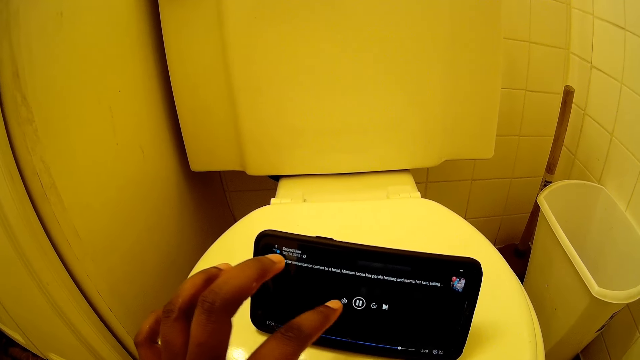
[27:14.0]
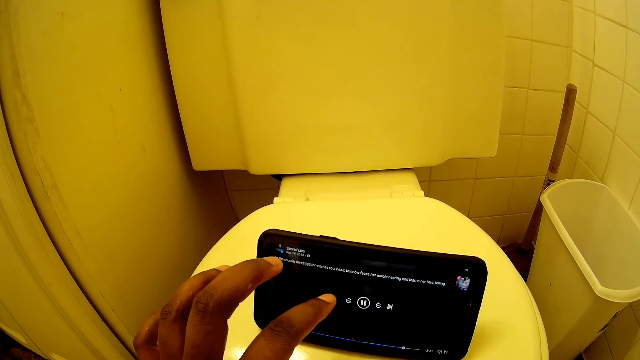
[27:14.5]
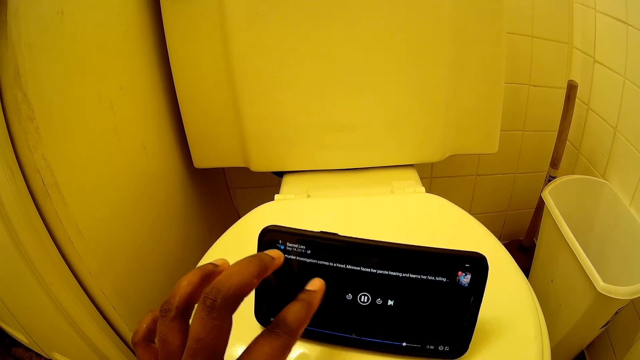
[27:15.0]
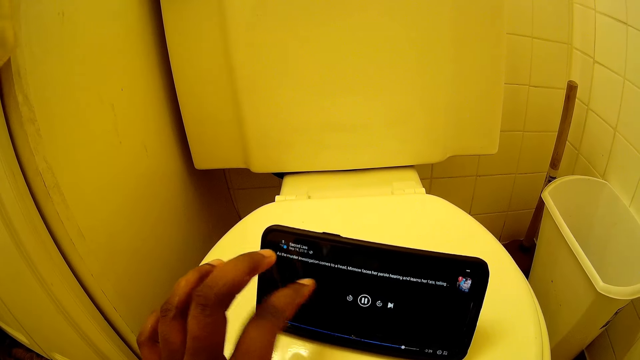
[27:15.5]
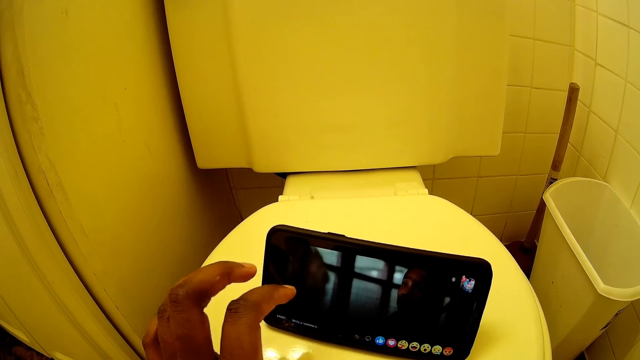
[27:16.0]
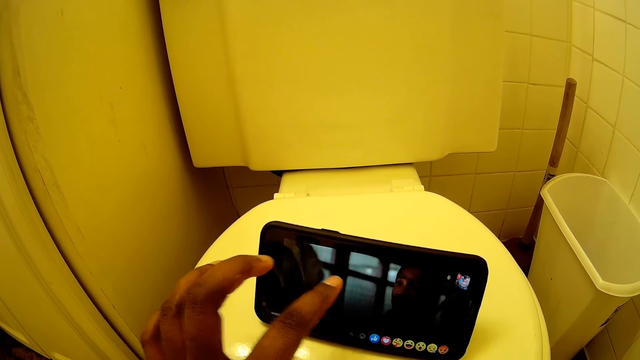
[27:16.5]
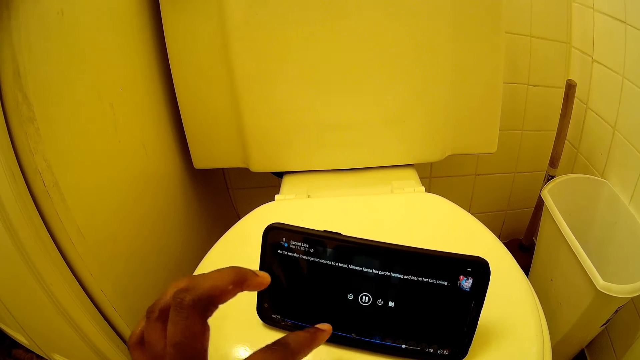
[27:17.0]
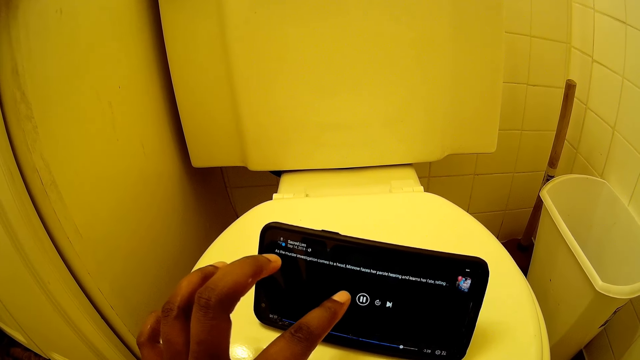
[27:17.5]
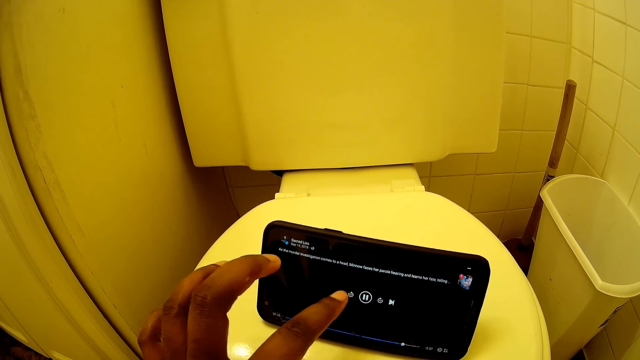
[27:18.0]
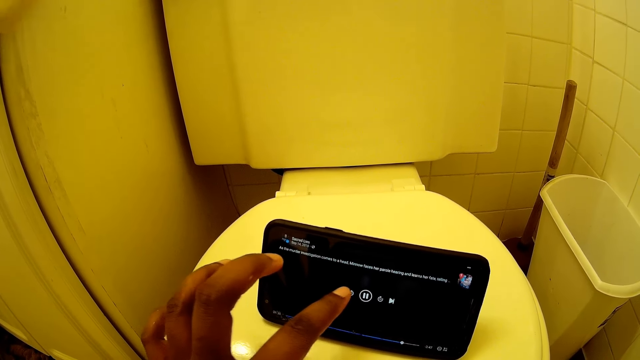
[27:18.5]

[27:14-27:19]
The camera wearer taps the phone.

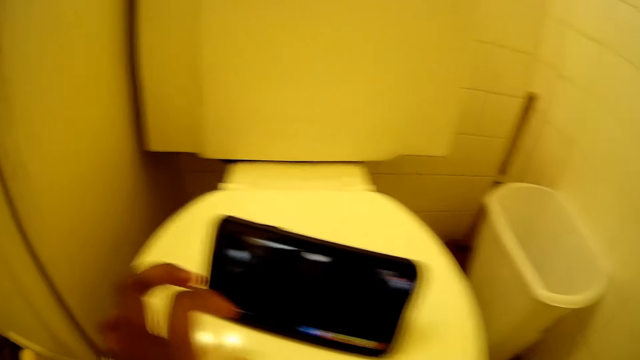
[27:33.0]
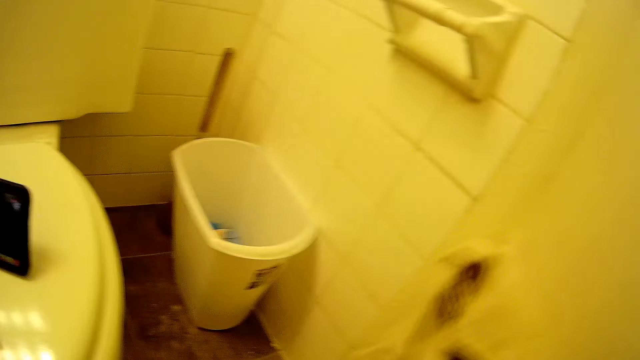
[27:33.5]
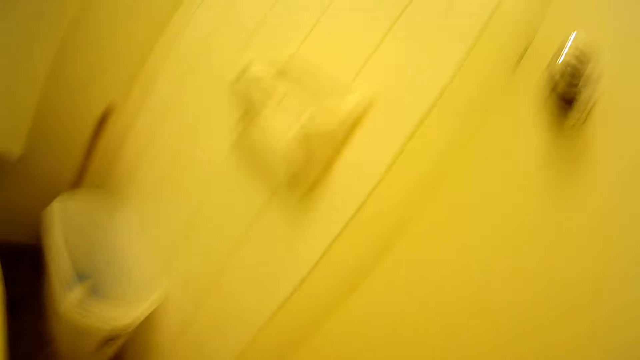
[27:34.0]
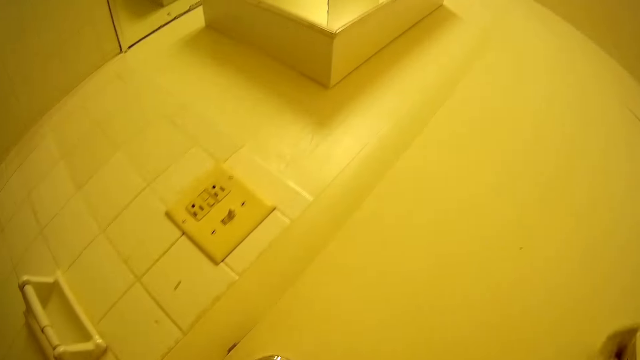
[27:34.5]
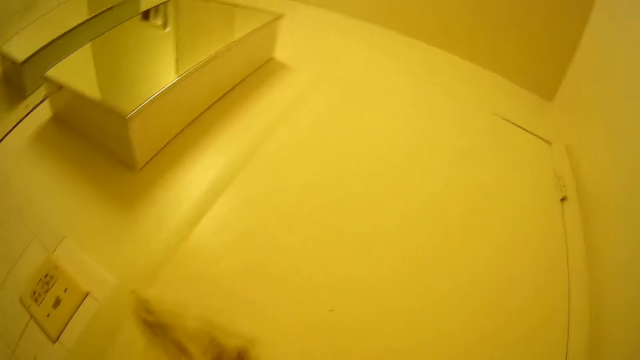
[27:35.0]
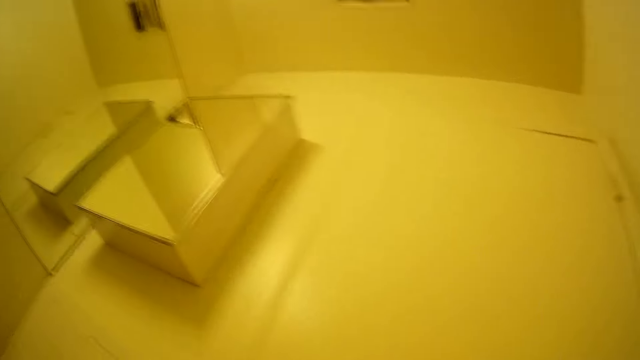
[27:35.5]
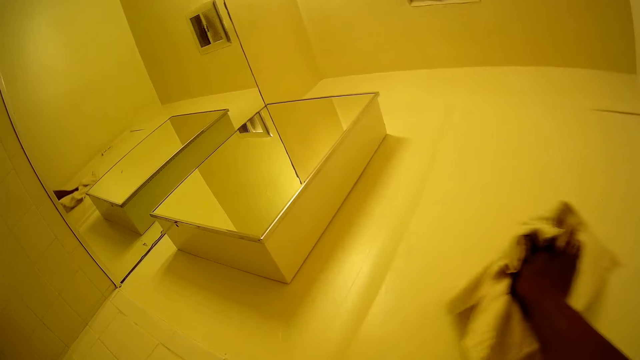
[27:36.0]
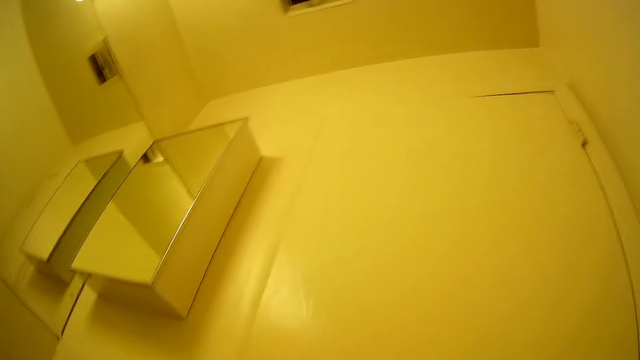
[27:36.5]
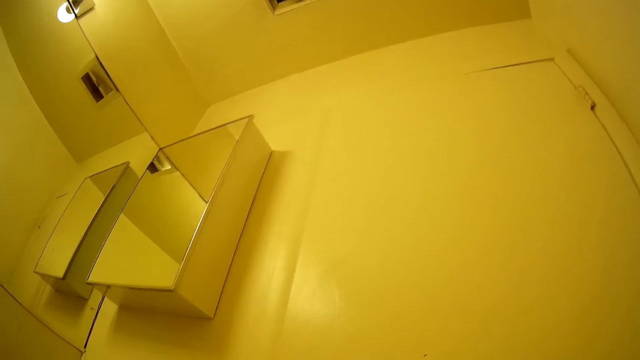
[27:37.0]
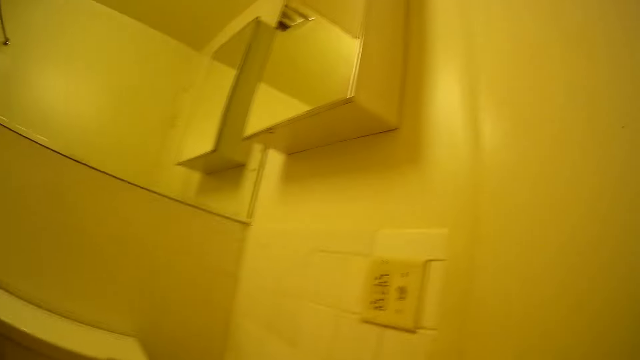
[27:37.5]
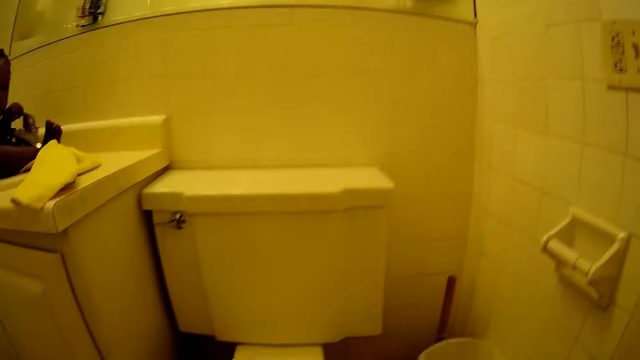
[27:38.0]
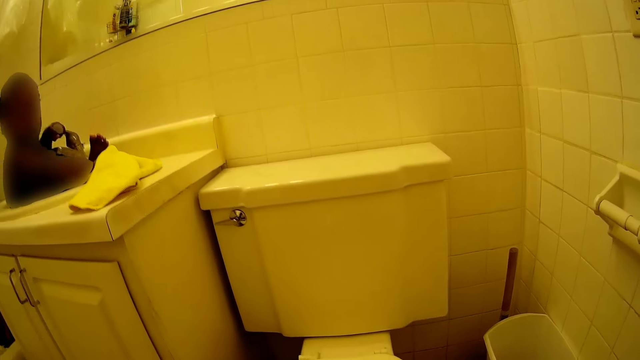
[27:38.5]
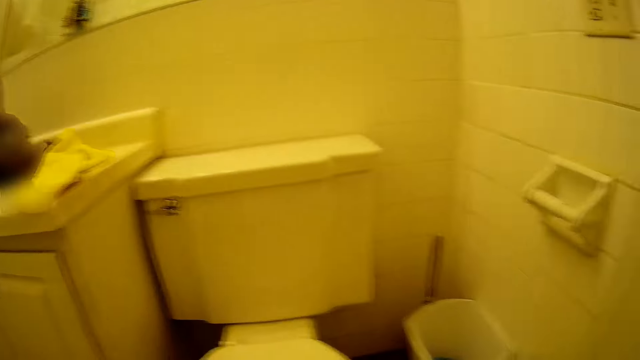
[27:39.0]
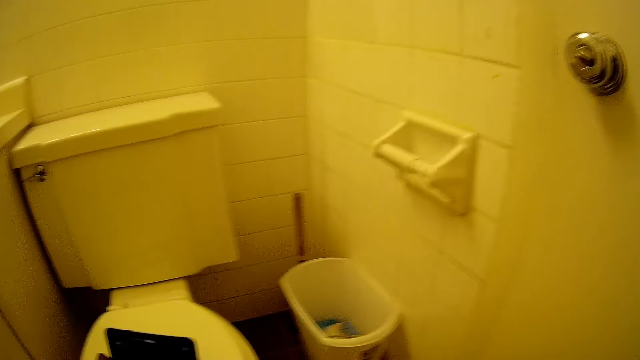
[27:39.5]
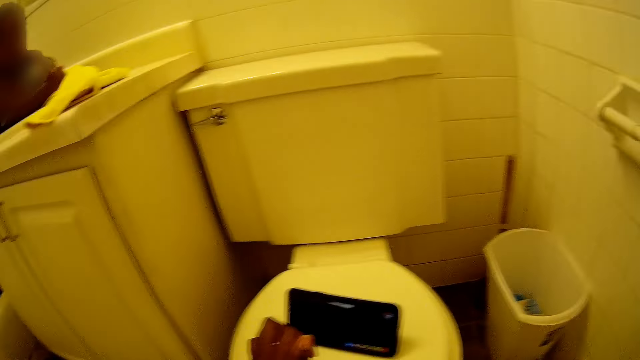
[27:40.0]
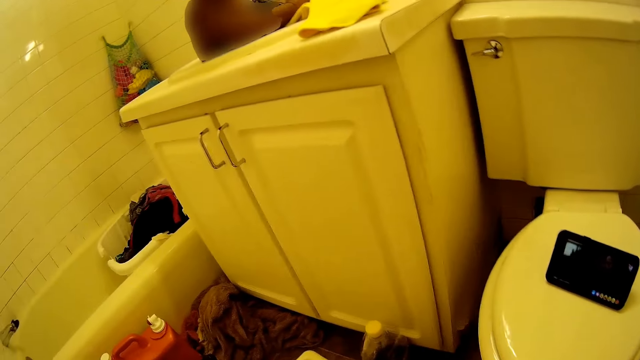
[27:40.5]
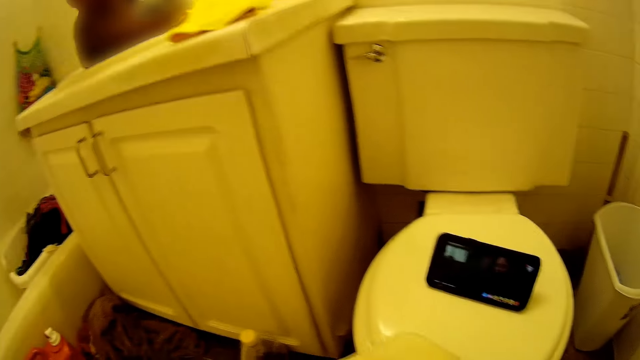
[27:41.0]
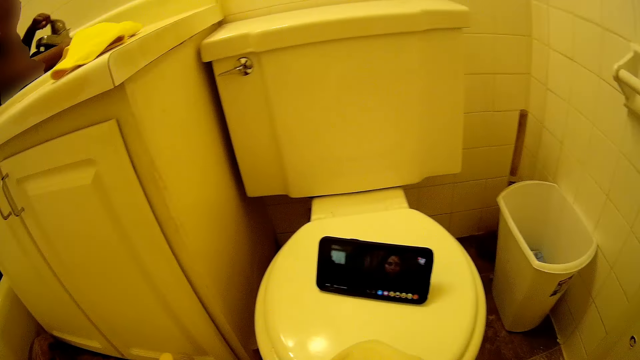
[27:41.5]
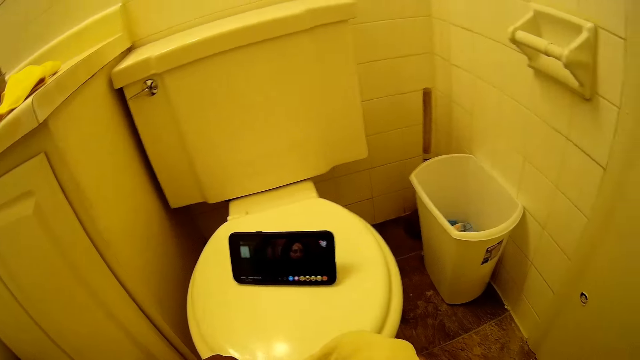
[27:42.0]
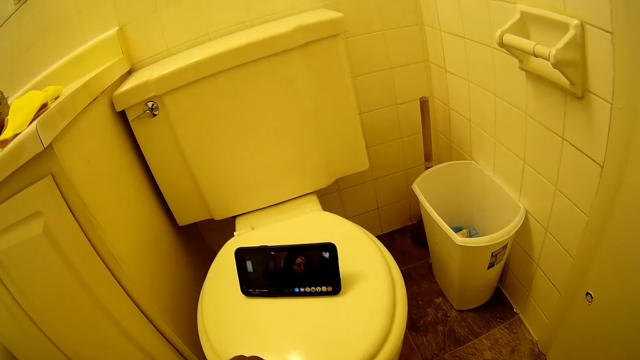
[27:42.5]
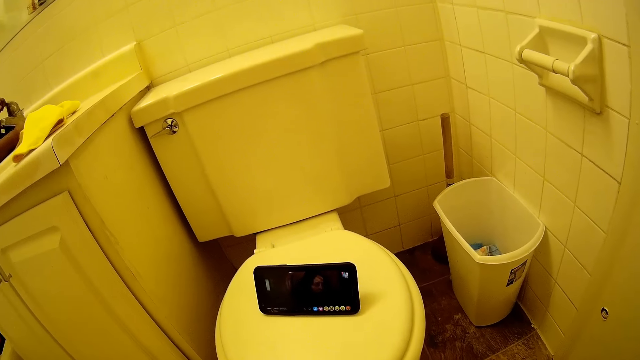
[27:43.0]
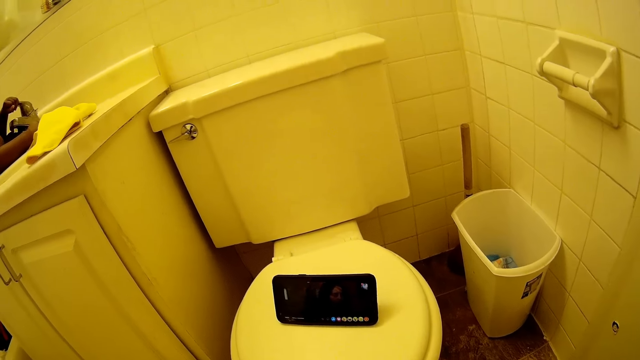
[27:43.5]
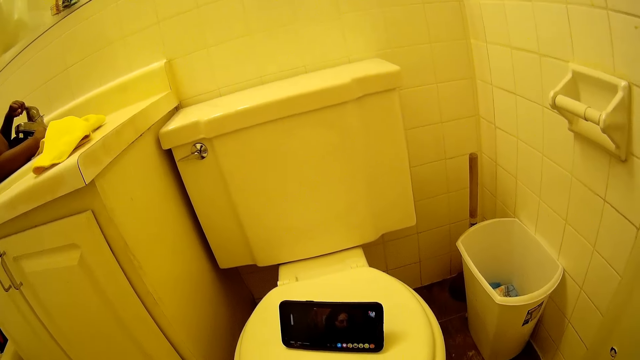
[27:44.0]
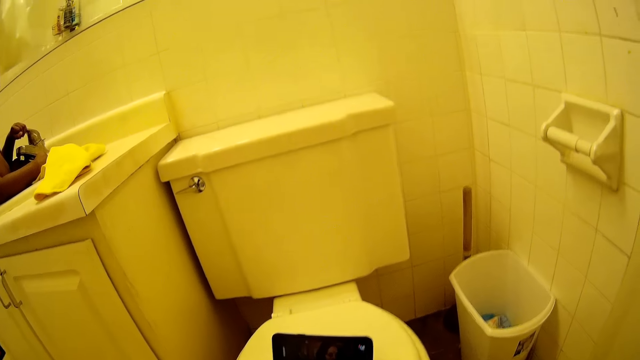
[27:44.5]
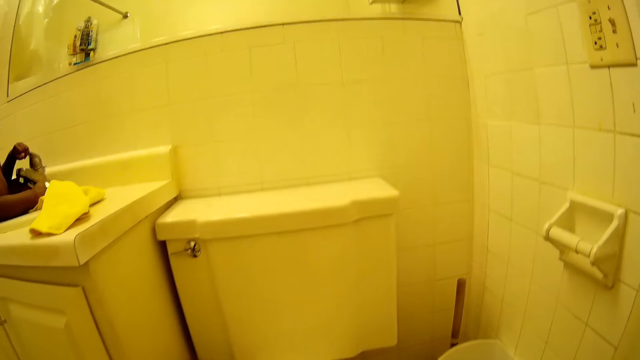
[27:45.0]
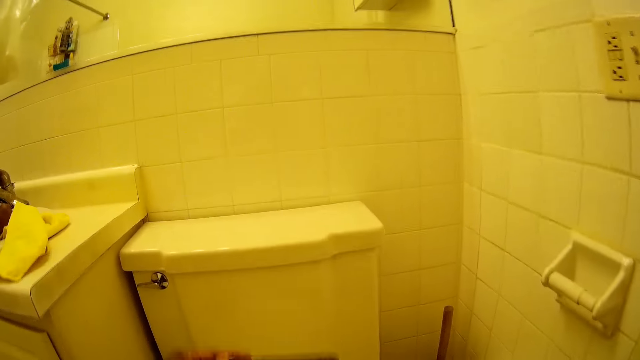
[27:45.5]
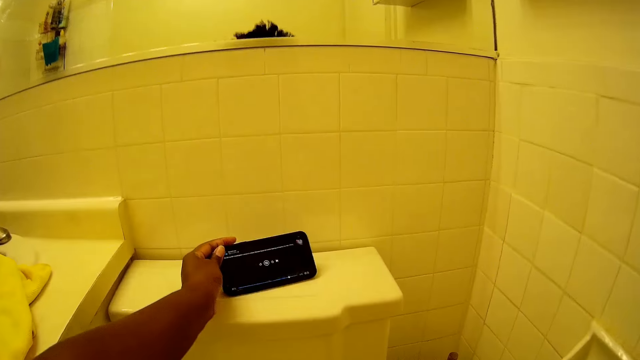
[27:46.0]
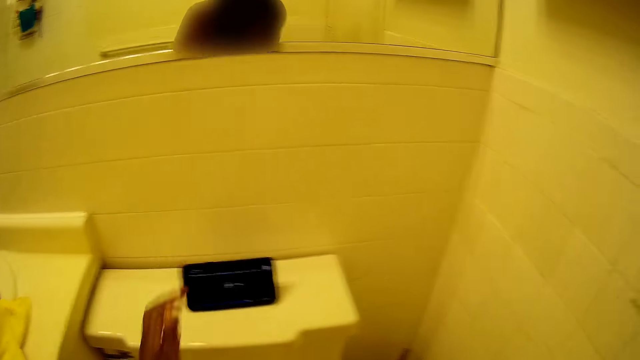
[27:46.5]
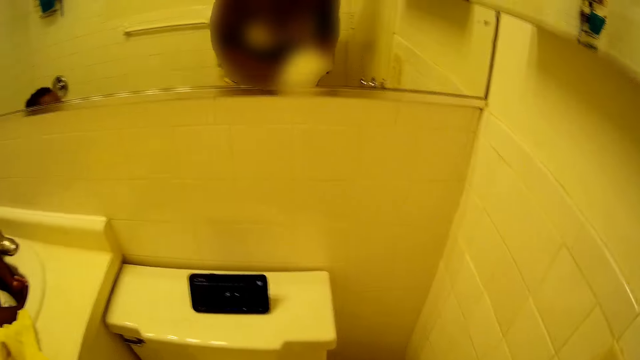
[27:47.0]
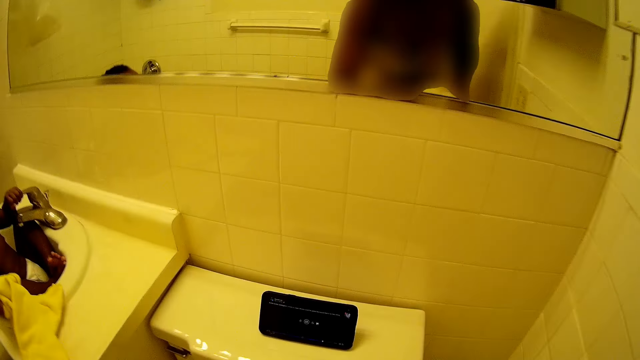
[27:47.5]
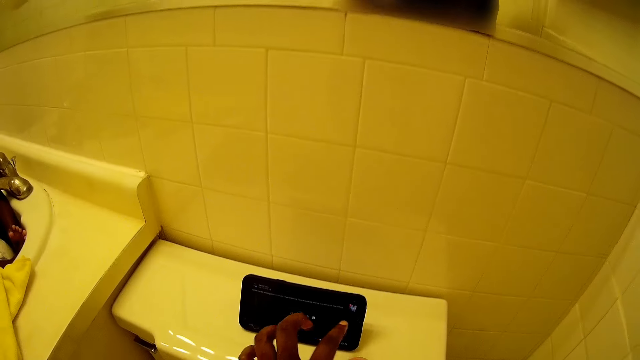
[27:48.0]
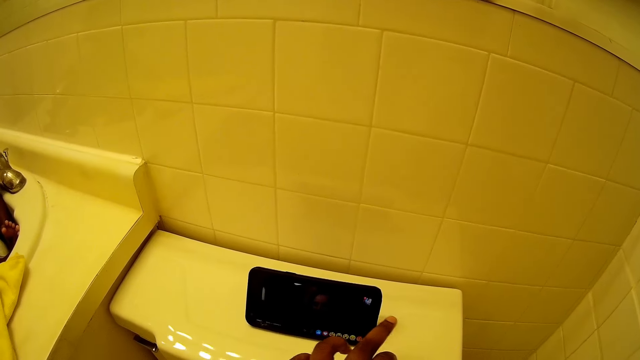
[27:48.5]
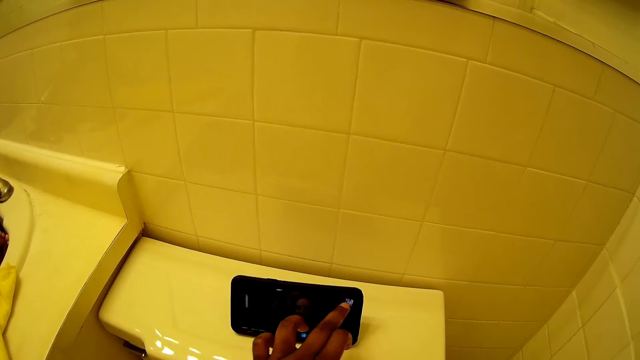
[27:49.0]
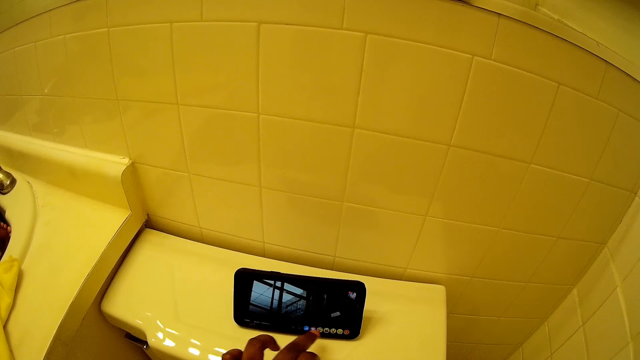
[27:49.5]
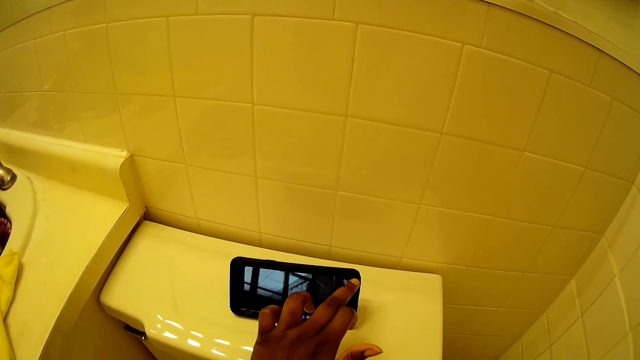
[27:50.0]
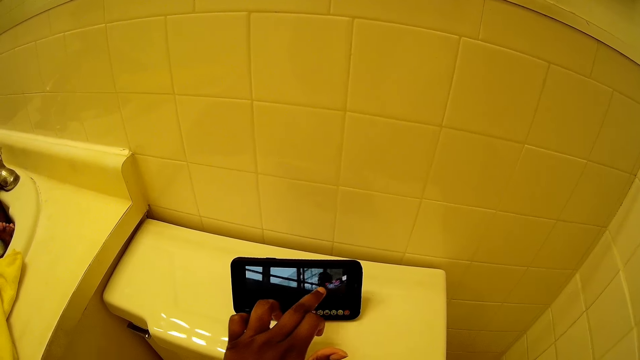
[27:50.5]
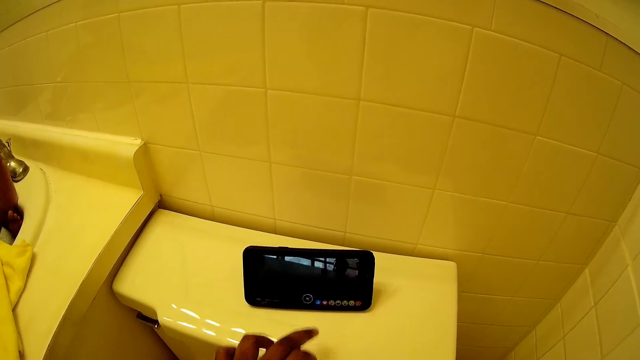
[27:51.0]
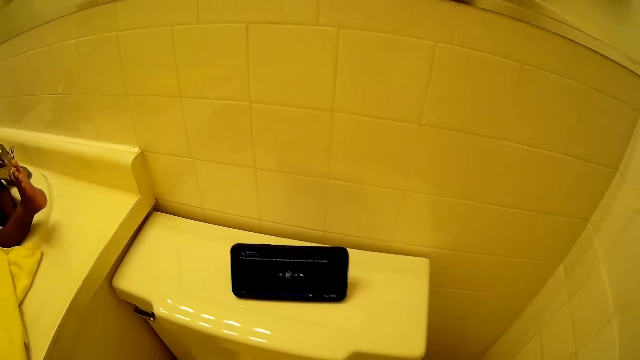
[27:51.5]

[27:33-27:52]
The camera wearer cleans the rest room door with the towel in her right hand. She wipes the bathroom wall. A baby sits in a basin. The baby opens the tap with his left hand. The camera wearer repositions the phone on the water closet with her left hand. She operates the phone on the water closet with her left hand.
